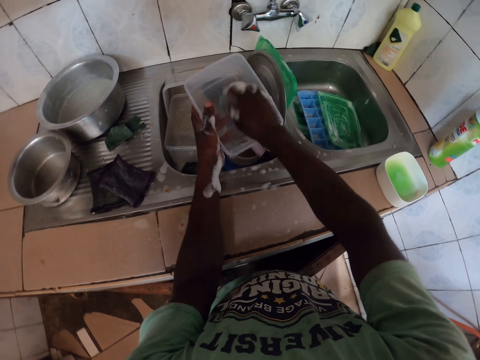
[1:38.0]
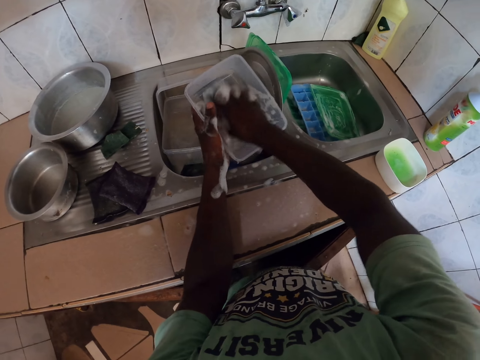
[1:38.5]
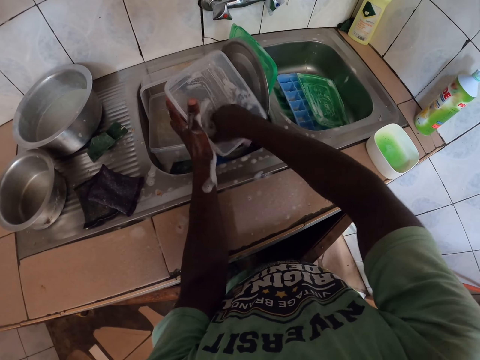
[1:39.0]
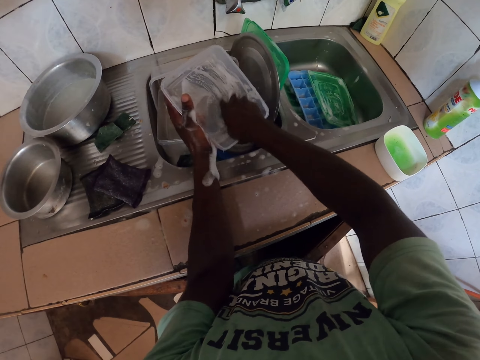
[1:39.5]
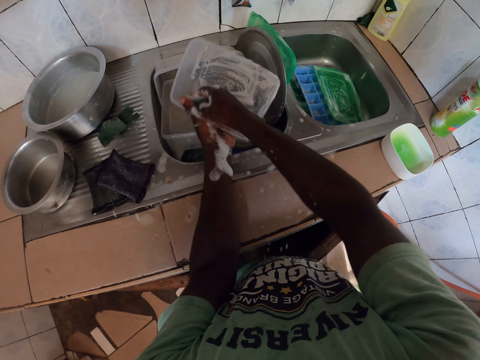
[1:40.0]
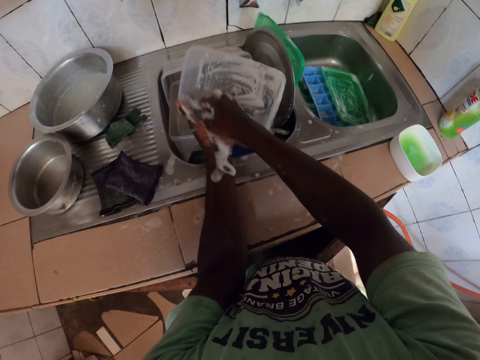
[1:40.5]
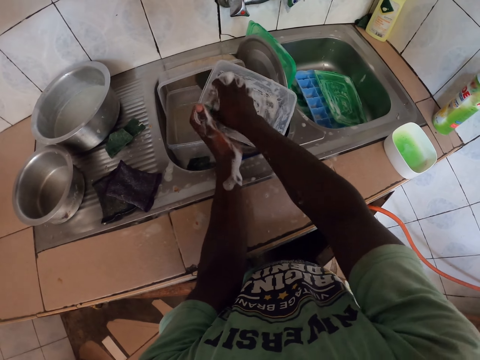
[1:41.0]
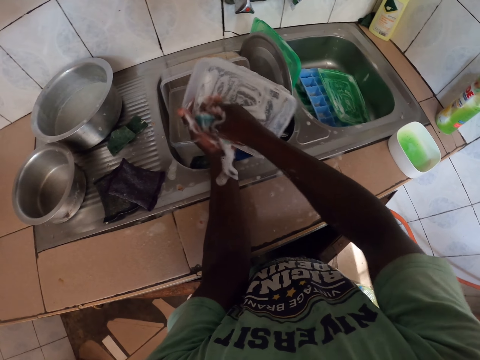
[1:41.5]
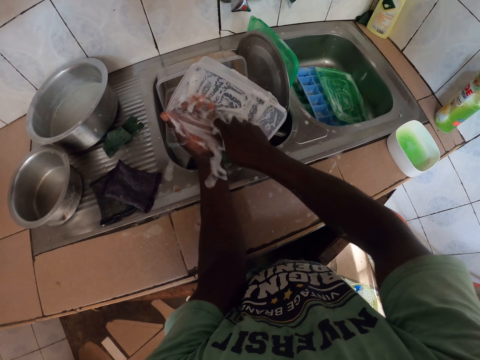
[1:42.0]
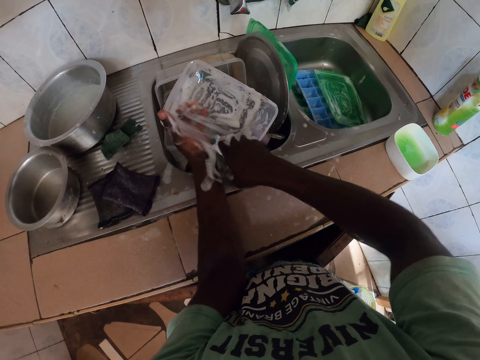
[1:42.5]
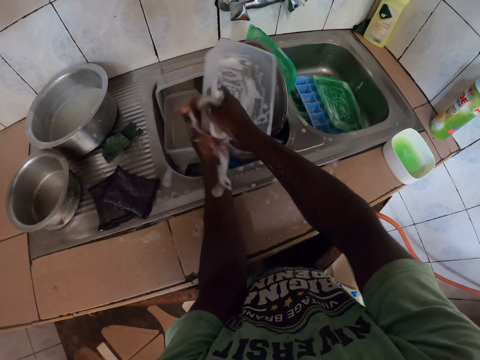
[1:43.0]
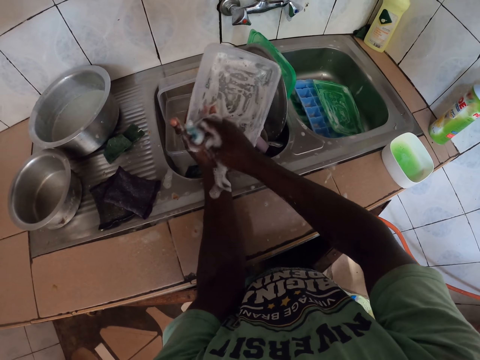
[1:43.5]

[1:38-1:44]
The camera wearer washes the tin.

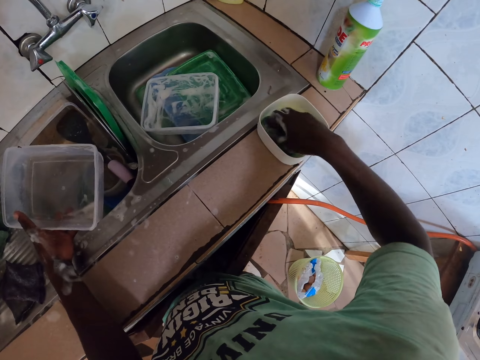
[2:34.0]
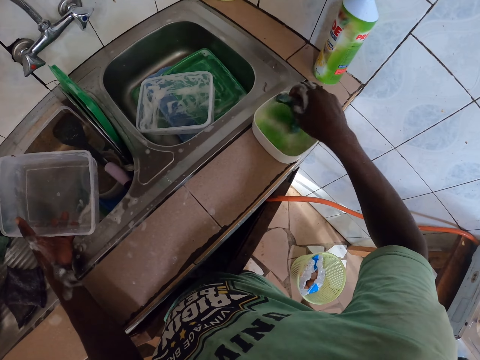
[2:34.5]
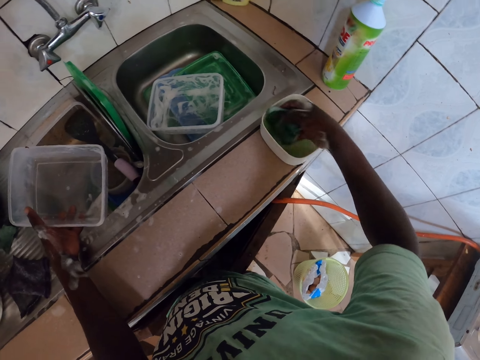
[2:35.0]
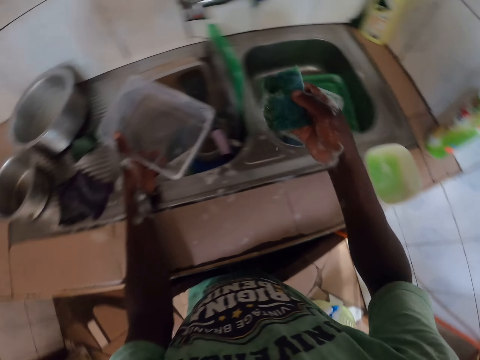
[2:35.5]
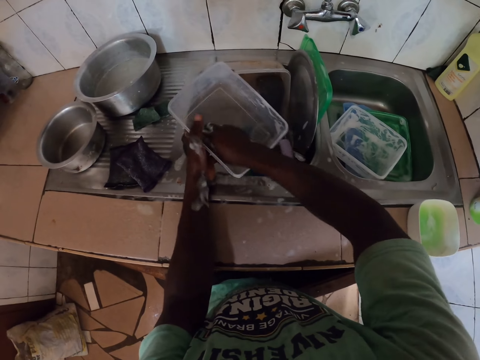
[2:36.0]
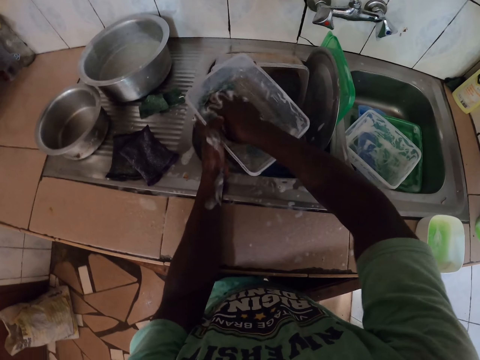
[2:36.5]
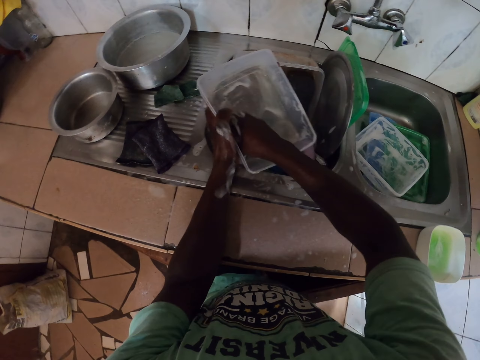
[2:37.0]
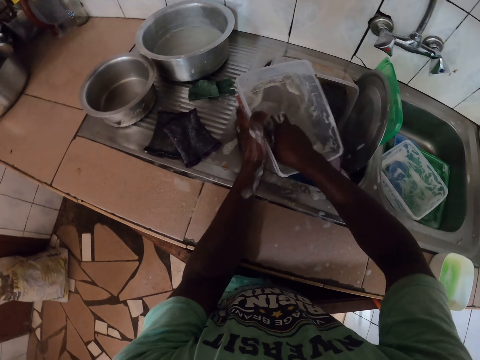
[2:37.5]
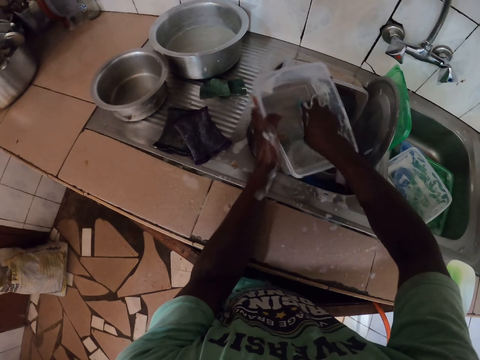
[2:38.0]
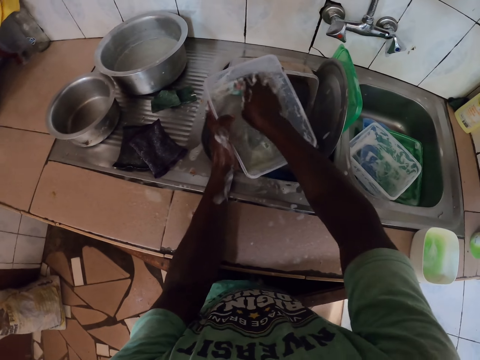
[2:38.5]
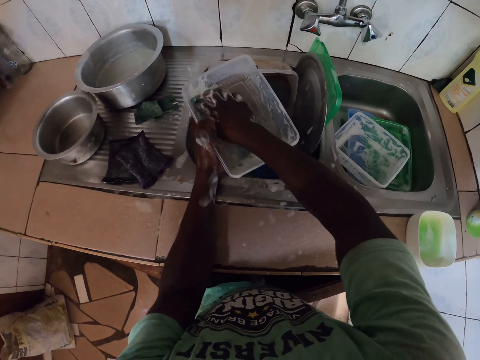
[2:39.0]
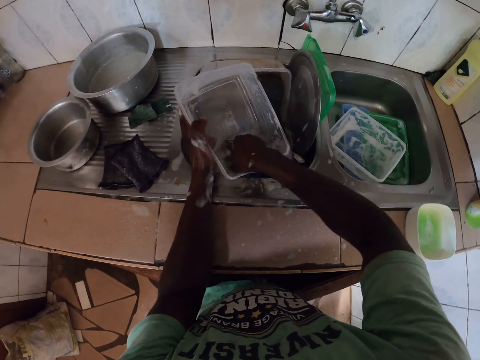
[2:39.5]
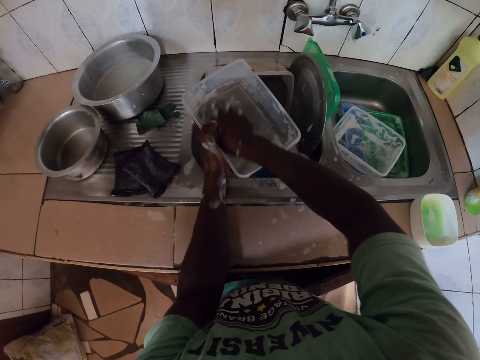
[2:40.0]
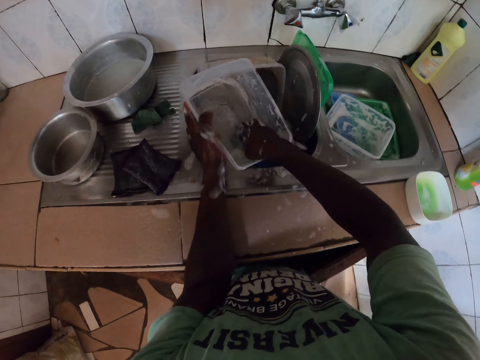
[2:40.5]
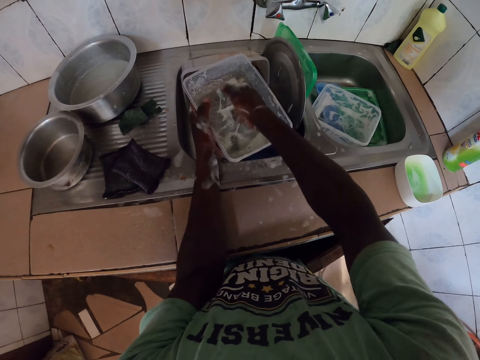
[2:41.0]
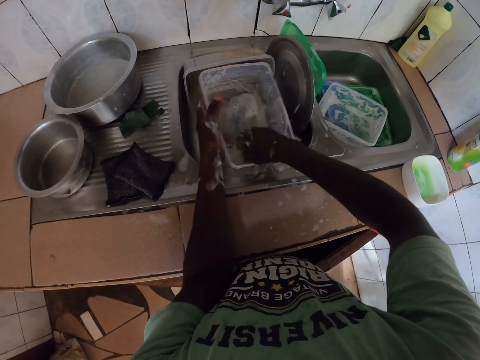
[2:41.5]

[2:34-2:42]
The camera wearer dips a scrubber in the soap. They wash the tin.

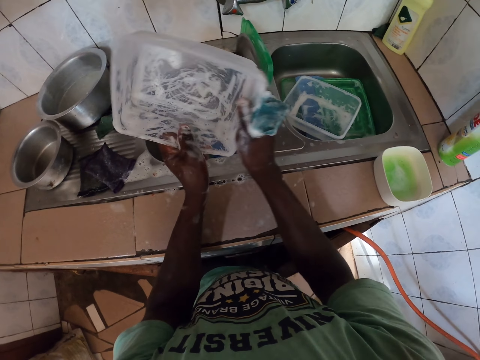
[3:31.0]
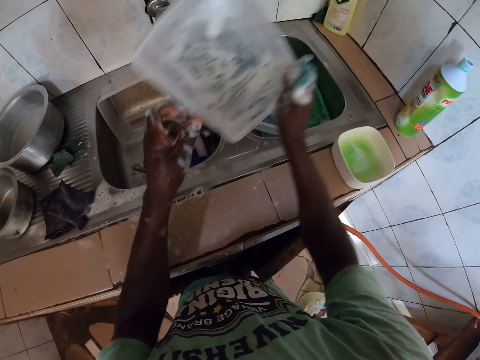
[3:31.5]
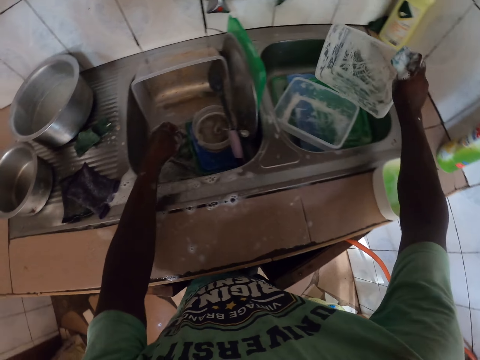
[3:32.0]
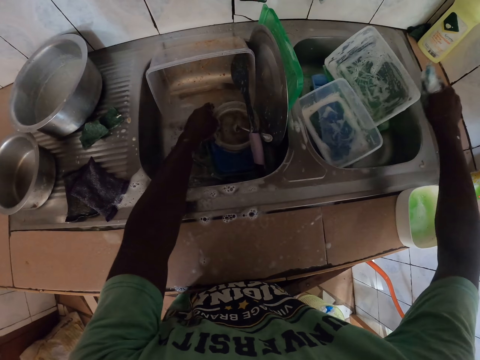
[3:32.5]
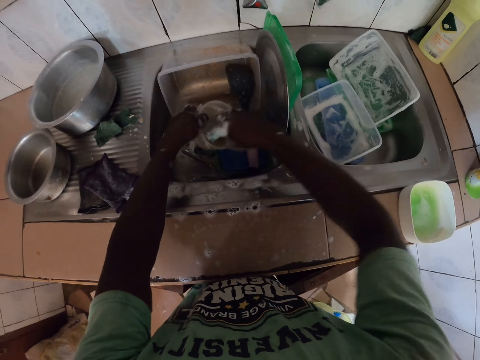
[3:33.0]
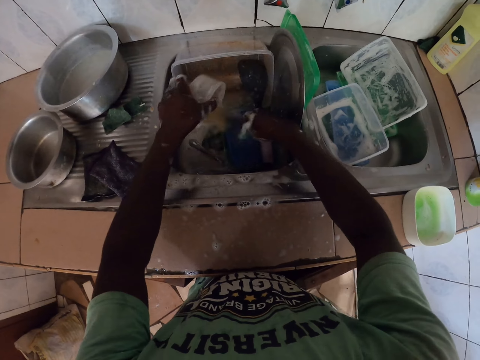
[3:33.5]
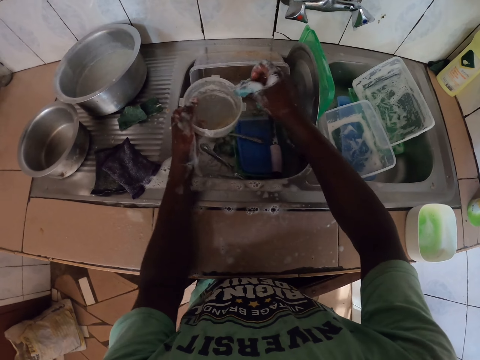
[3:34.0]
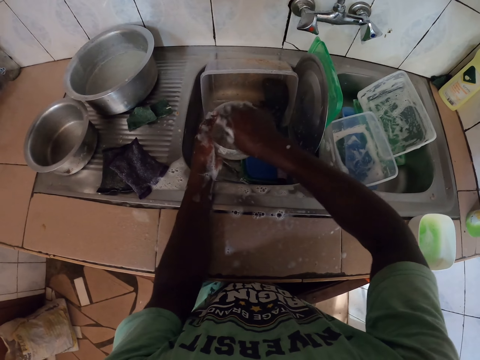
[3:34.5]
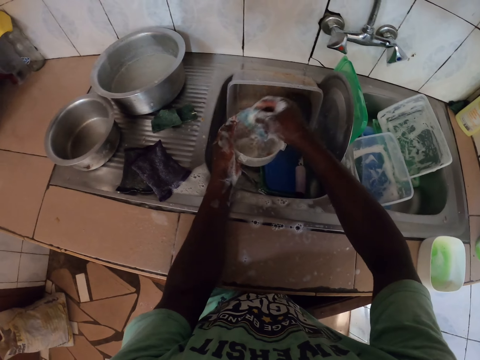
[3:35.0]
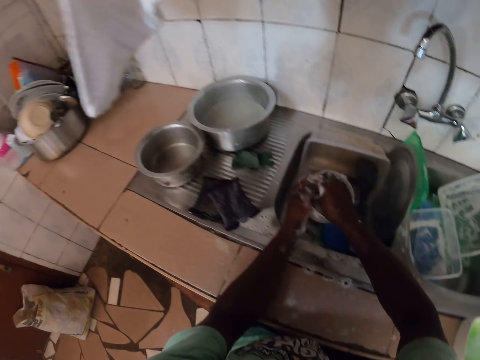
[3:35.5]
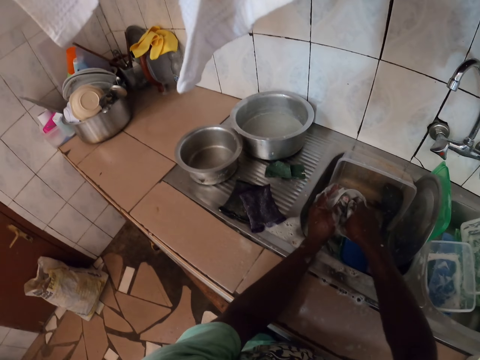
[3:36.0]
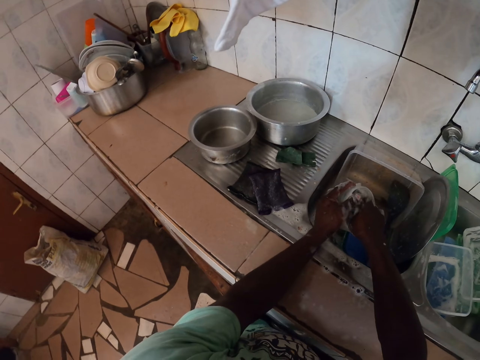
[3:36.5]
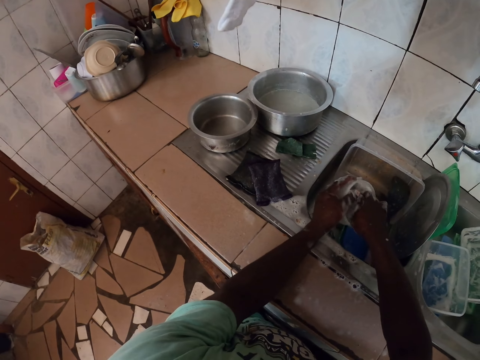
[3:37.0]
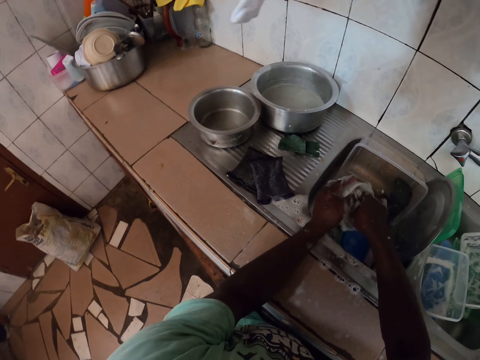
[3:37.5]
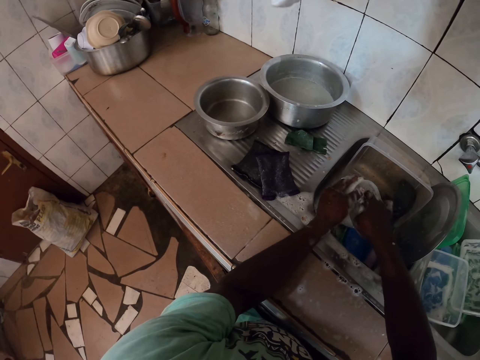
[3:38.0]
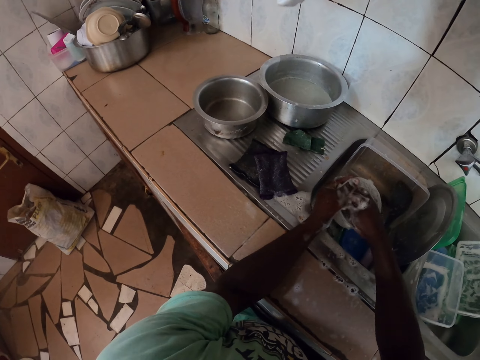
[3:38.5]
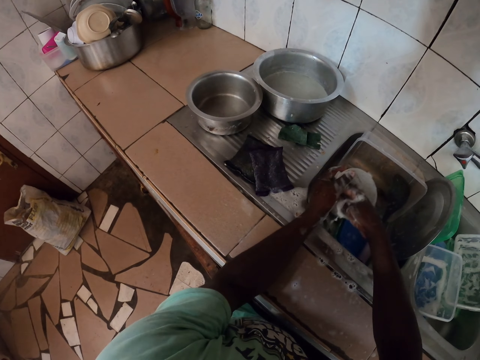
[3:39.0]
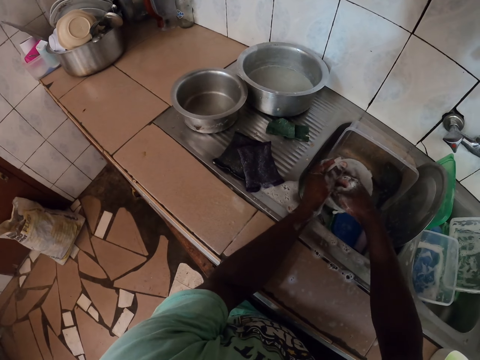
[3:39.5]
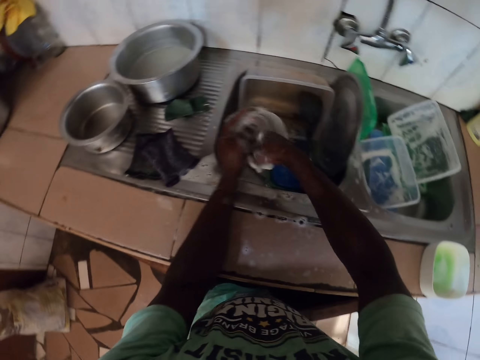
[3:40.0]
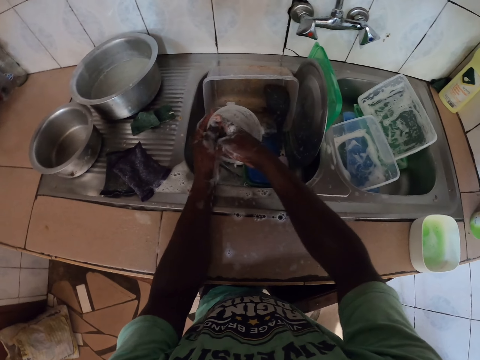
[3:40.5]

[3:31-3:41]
The camera wearer puts the tin in the sink. They pick up the tin in the sink. They wash the tin.

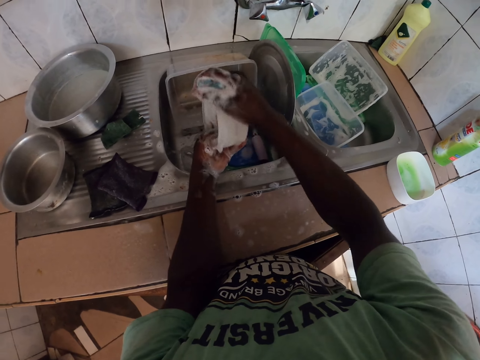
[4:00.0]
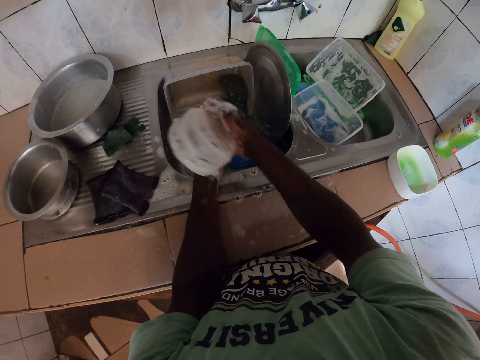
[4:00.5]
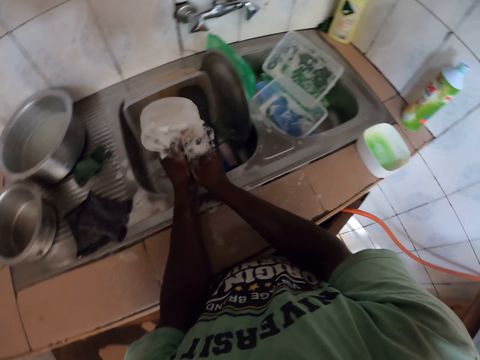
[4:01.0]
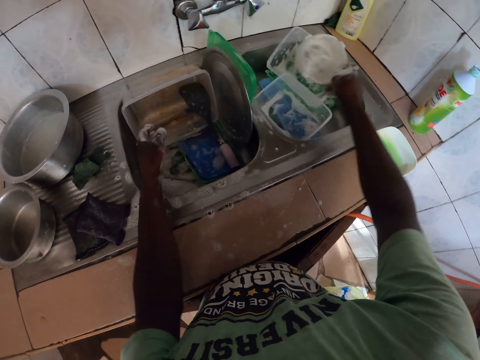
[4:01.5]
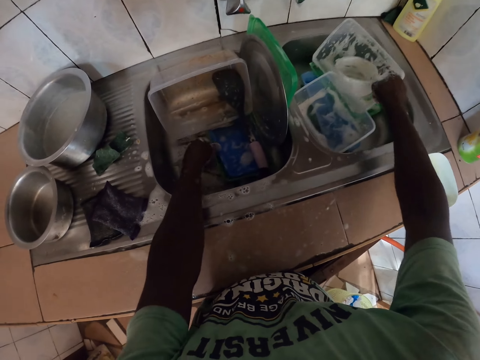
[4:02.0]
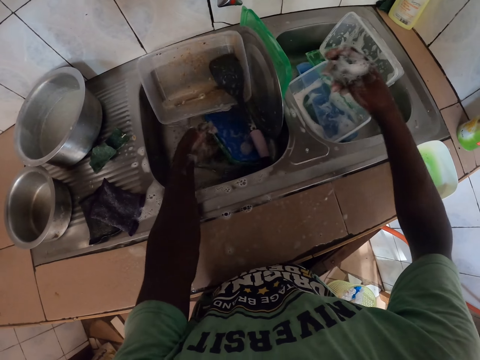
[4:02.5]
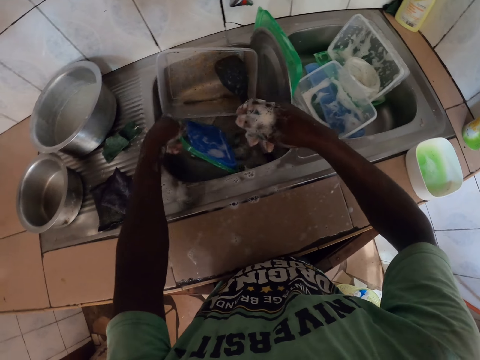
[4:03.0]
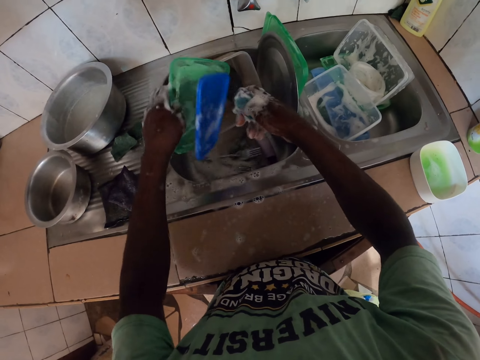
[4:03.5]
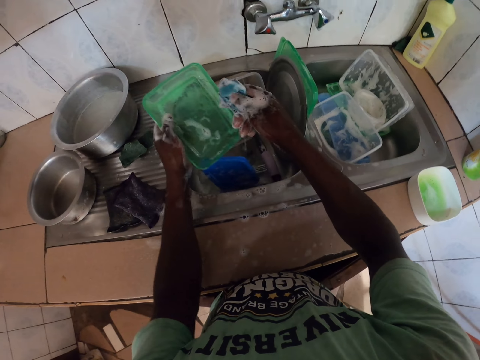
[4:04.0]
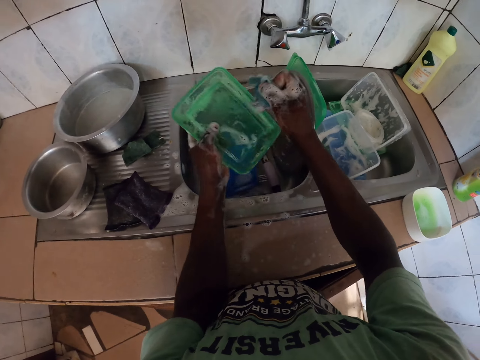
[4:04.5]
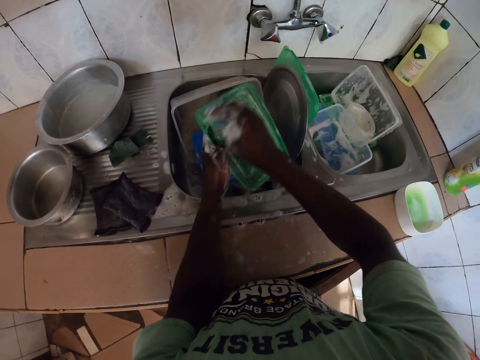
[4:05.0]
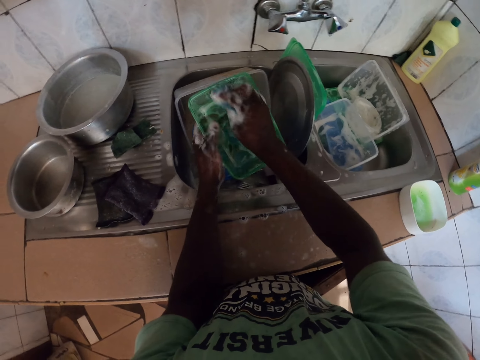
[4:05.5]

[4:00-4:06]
The camera wearer puts the tin in the sink. They take the tin. They pick the tin top cover in the sink and wash the tin top cover.
